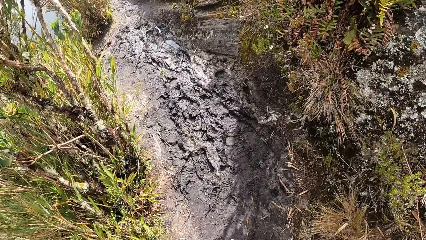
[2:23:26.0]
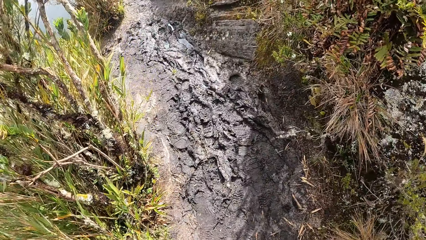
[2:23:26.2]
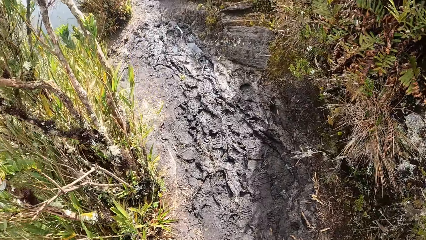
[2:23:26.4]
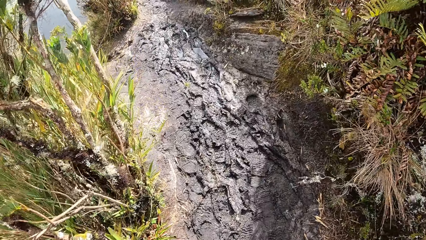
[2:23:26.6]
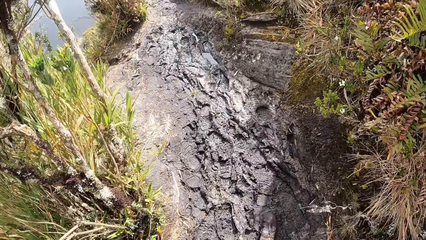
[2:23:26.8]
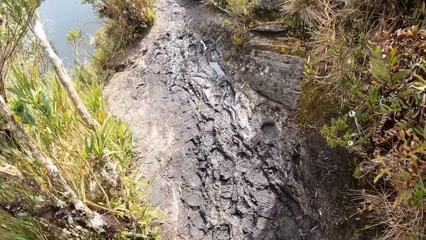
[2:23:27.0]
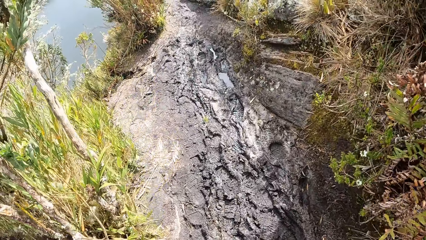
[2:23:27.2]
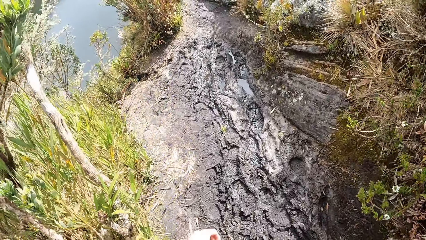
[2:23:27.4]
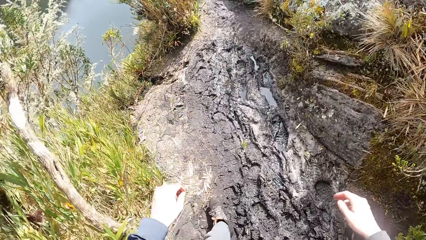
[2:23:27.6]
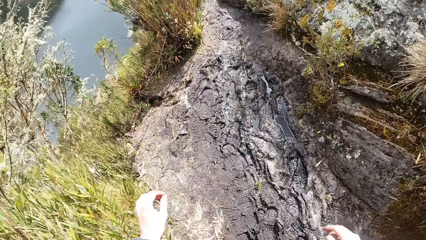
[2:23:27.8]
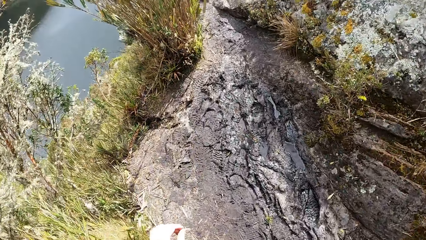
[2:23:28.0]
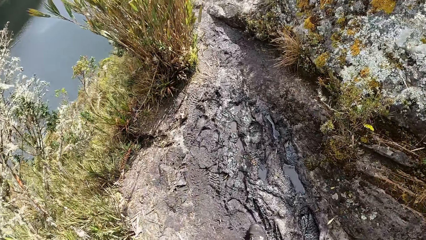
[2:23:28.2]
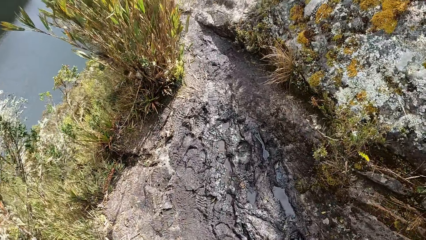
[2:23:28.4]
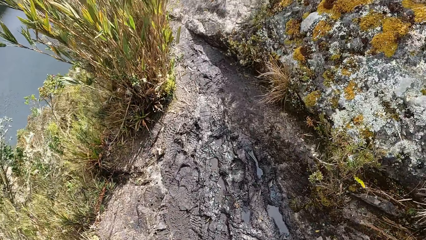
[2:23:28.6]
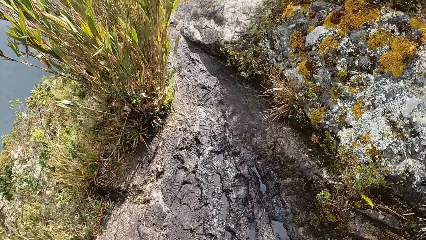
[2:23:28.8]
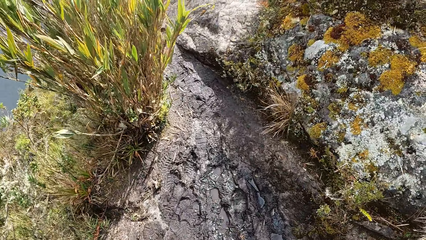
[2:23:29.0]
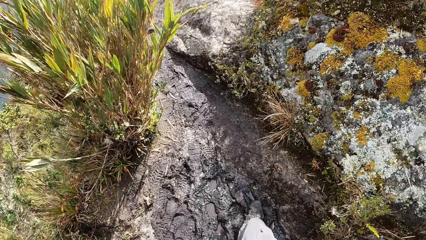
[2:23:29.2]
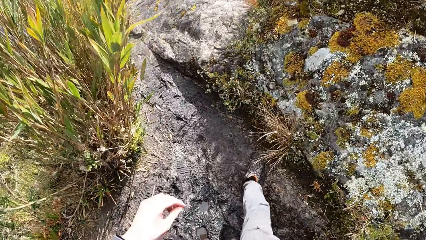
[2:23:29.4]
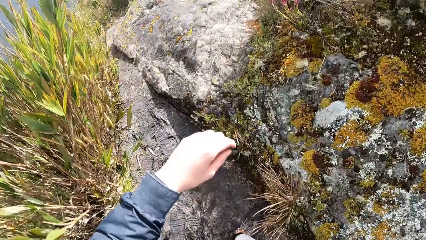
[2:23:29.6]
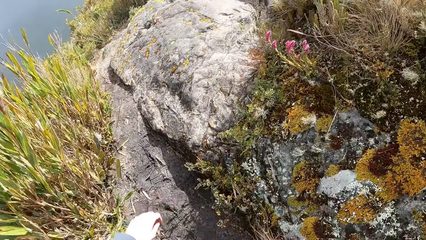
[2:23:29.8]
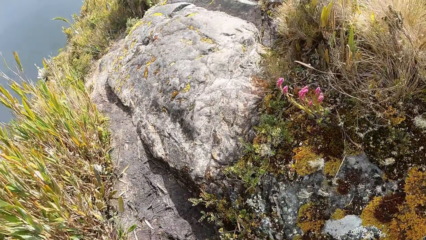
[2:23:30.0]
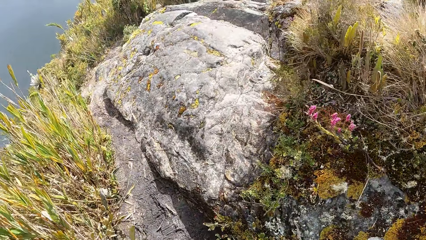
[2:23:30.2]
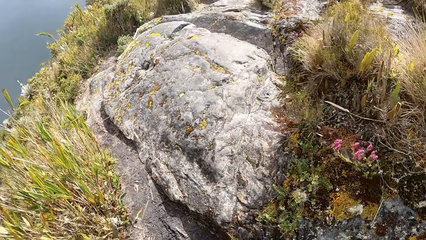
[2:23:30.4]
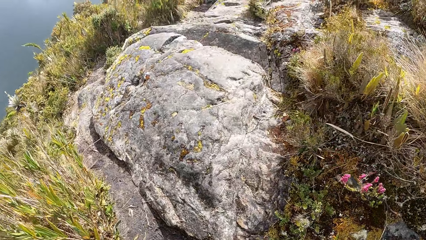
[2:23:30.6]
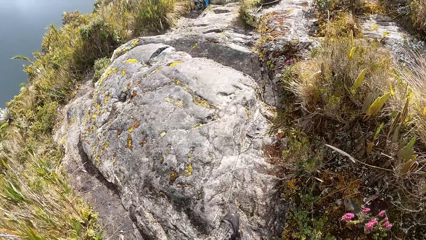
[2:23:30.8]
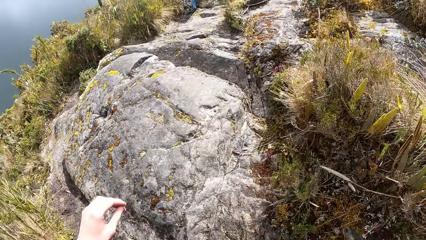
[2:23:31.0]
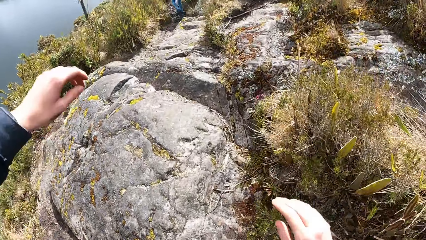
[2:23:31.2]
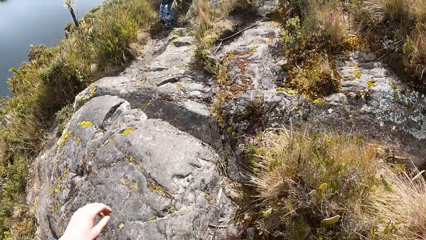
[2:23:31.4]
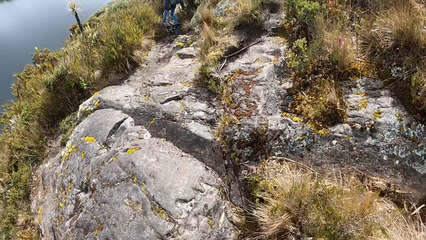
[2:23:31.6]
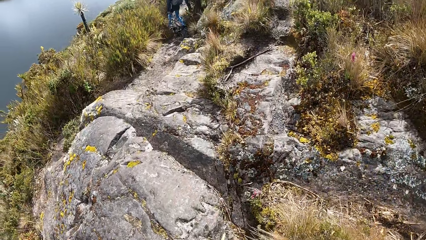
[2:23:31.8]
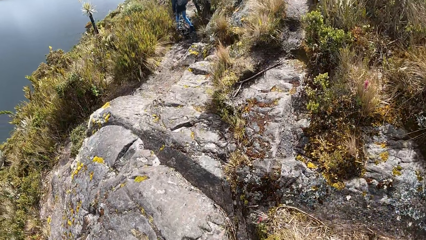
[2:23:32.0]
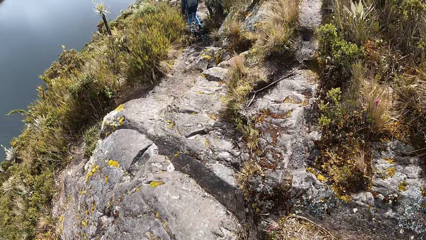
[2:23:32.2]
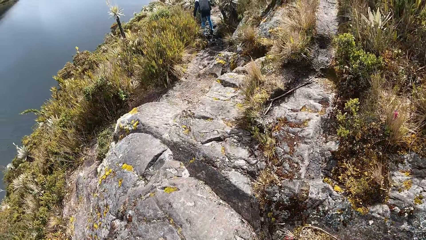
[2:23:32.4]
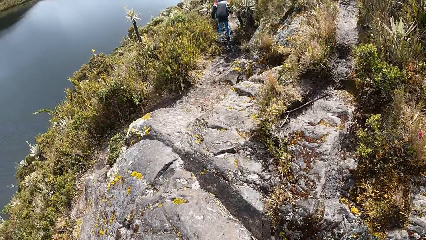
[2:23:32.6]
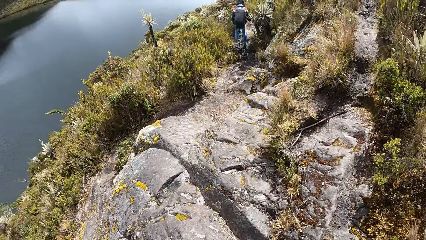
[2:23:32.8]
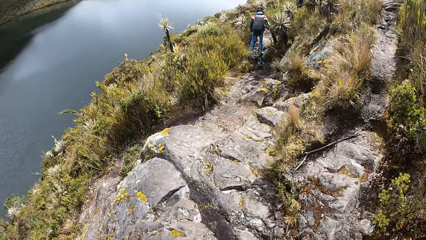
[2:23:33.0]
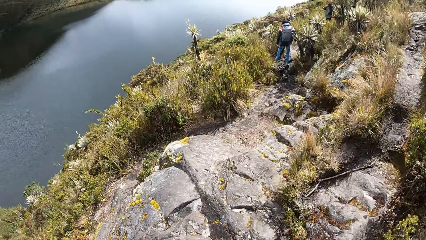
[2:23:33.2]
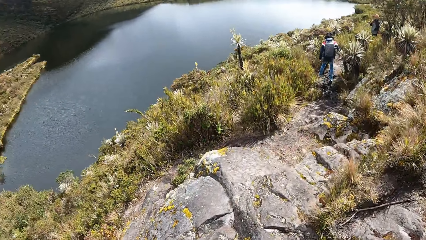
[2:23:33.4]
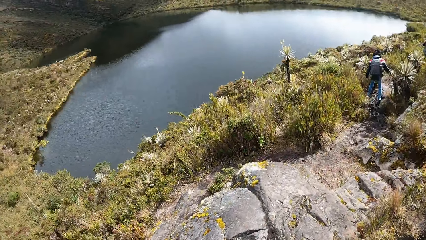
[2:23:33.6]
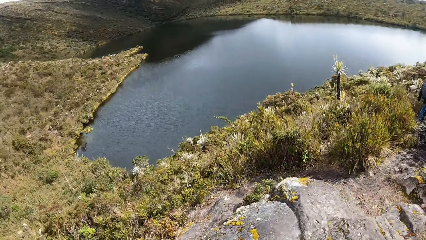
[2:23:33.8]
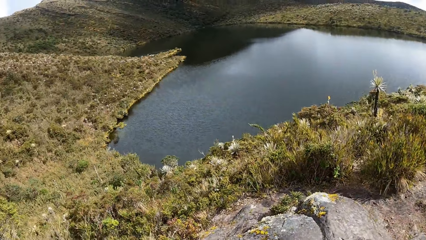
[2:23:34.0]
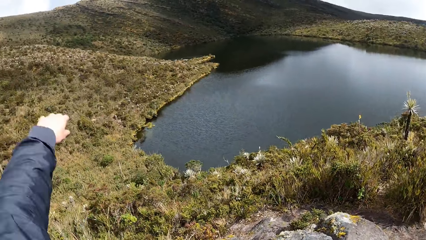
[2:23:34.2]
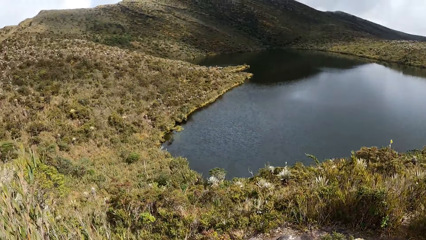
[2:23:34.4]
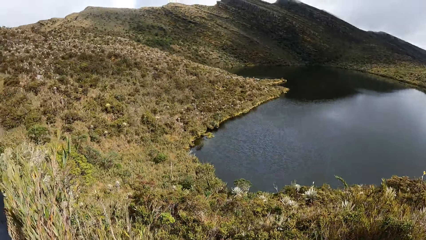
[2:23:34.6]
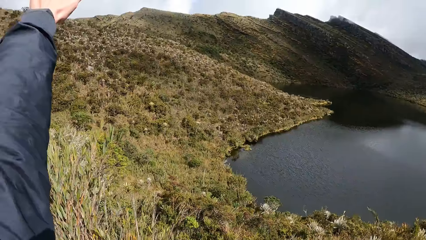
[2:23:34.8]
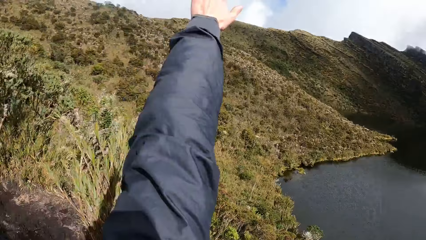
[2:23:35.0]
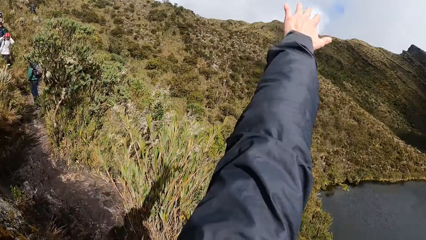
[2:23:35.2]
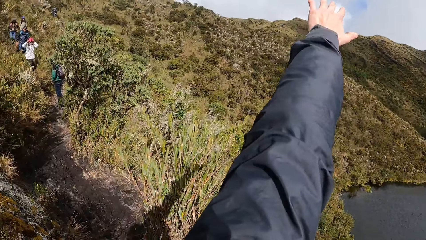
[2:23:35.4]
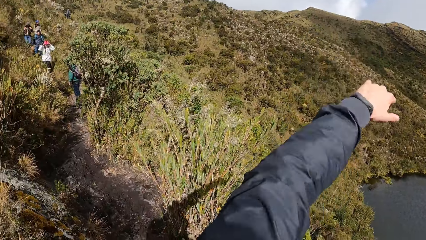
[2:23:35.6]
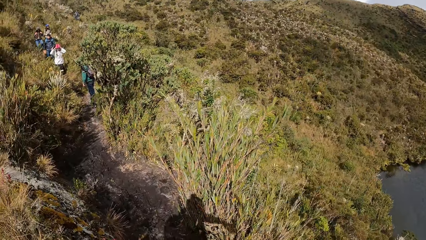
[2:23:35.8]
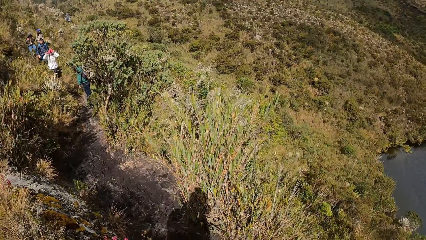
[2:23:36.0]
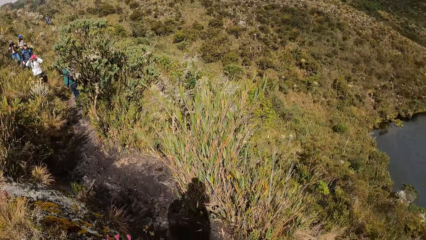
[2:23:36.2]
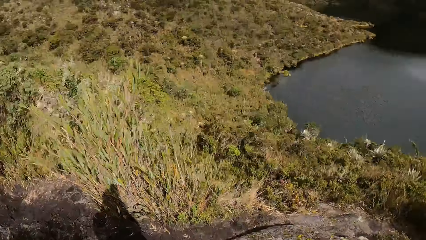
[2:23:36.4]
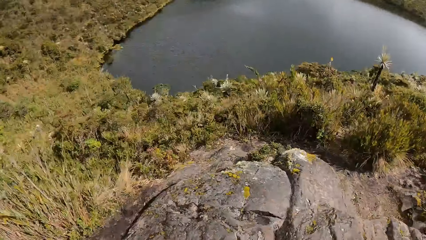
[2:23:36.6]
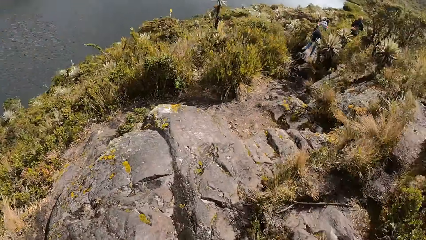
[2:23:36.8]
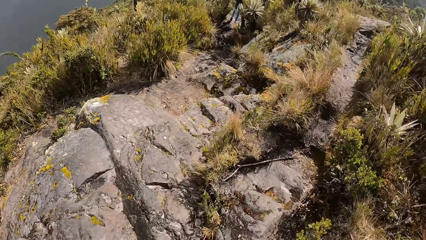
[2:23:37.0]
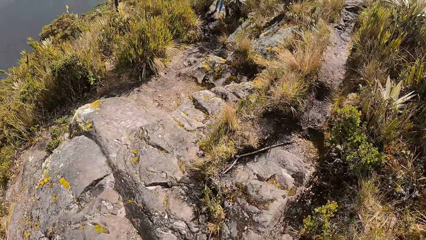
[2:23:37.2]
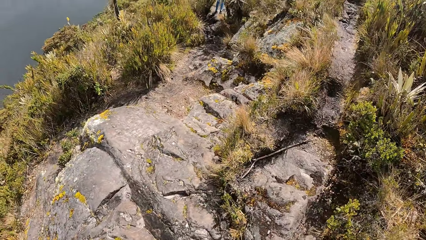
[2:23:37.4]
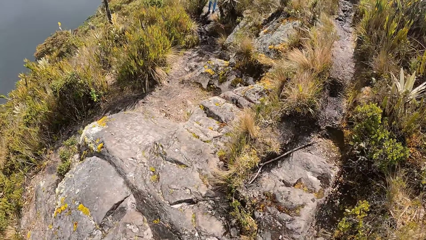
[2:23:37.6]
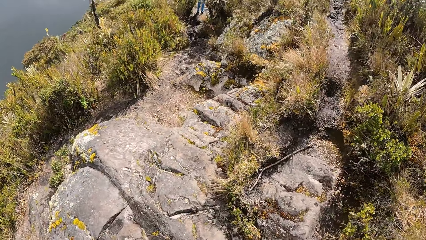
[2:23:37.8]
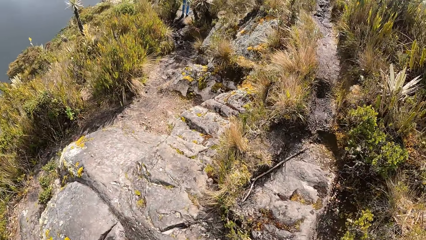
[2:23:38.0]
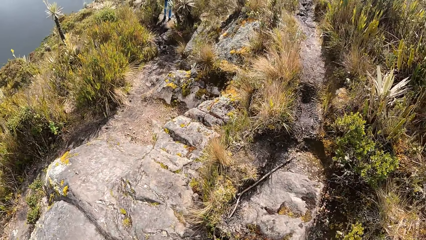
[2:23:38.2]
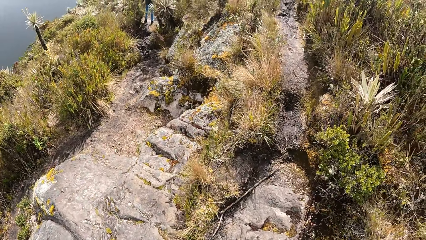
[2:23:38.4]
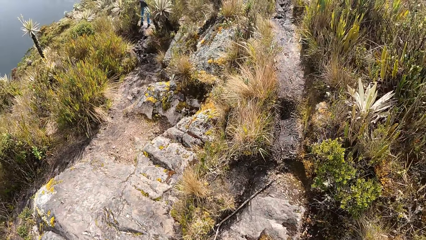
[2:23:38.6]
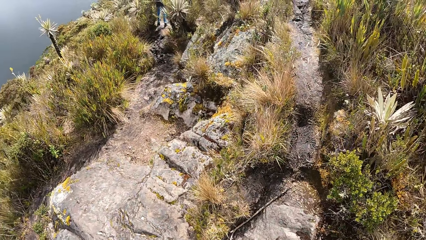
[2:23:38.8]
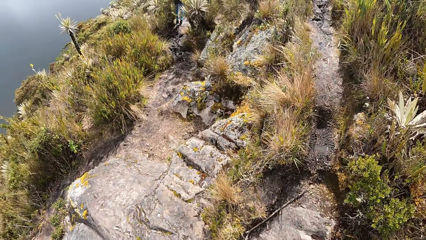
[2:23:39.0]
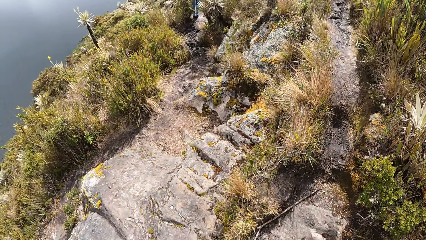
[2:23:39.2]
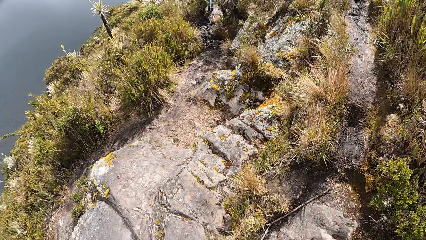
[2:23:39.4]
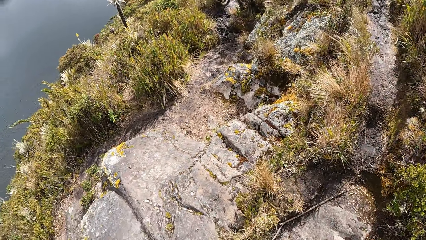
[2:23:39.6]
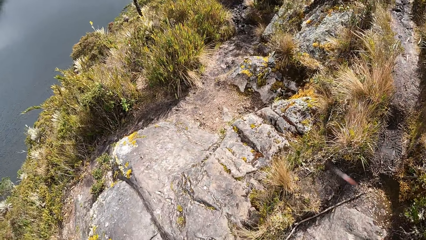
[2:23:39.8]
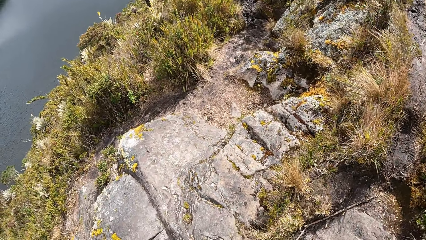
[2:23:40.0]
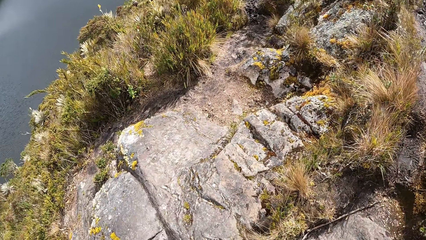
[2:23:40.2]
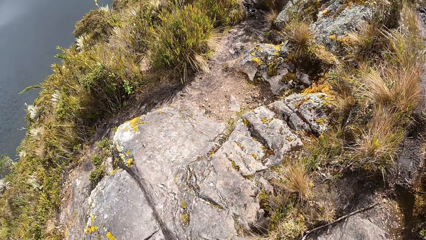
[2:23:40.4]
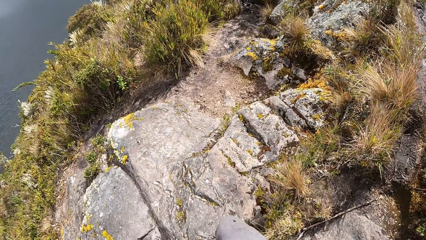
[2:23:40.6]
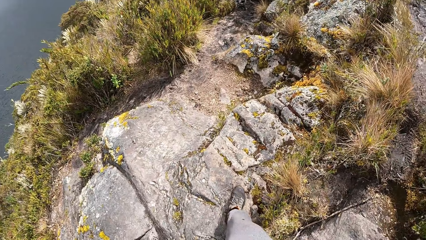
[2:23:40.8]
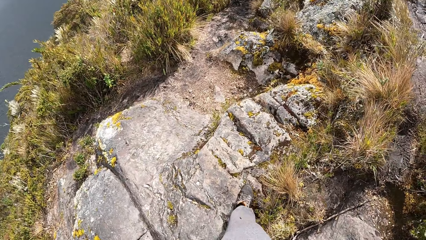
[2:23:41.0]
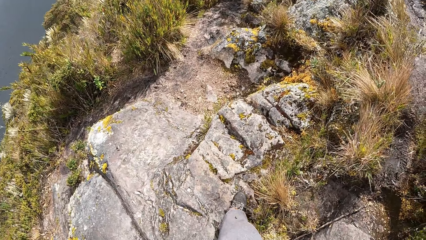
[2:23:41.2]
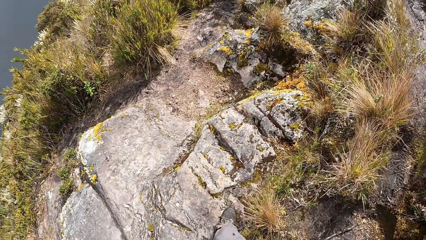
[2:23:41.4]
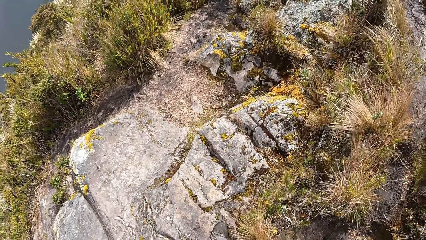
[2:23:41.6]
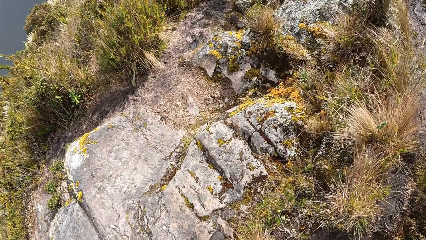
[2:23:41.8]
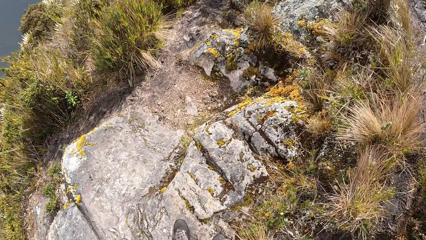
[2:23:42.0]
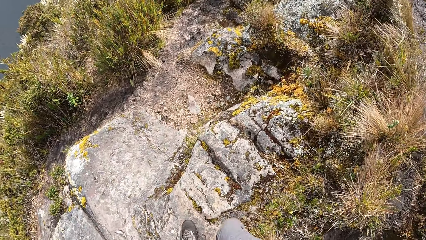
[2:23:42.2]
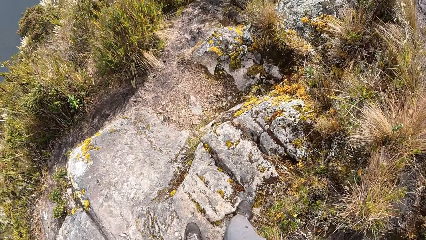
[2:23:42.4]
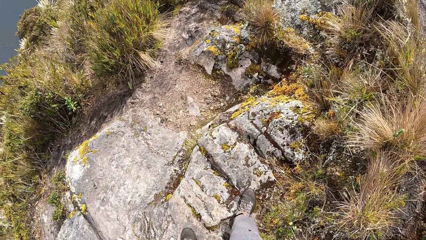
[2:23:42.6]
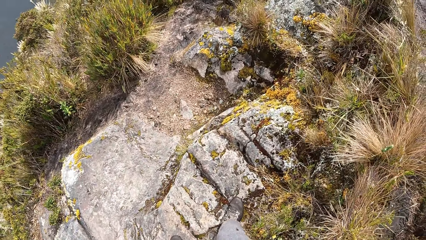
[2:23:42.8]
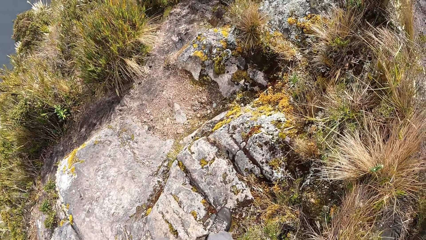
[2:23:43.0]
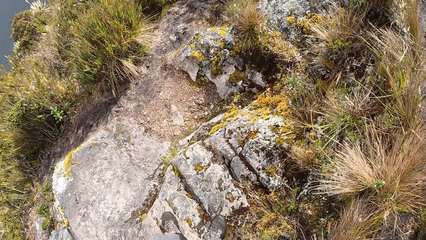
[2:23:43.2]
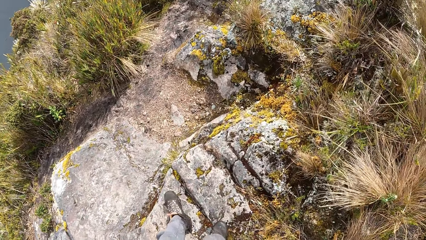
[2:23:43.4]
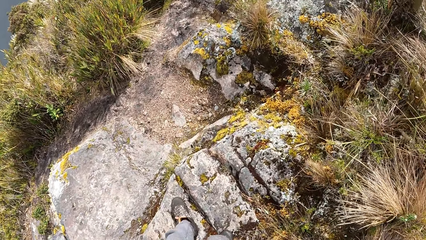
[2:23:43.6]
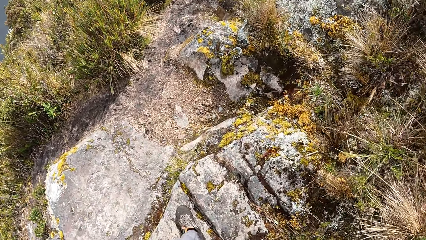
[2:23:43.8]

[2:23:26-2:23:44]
The camera wearer raises his hands. He walks on the field. He raises his hand. He walks on the field. He raises his left hand. He looks around. He walks on the field.
